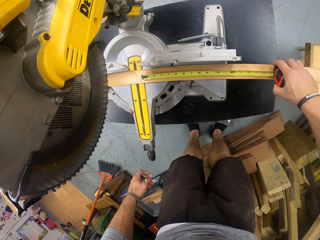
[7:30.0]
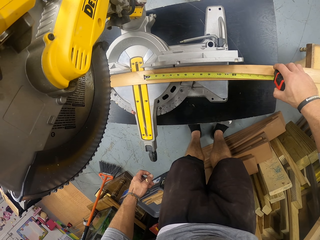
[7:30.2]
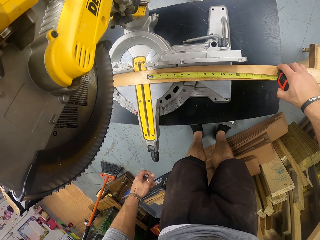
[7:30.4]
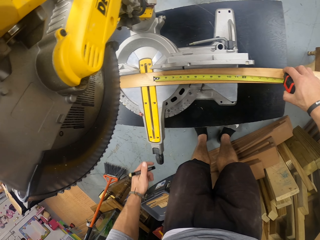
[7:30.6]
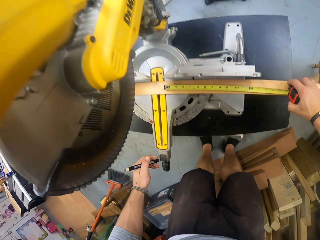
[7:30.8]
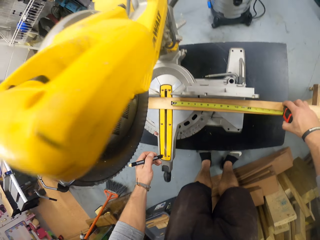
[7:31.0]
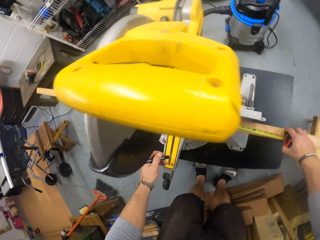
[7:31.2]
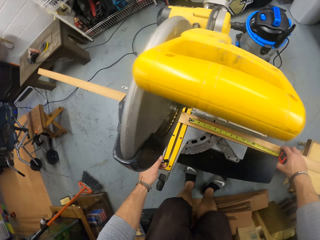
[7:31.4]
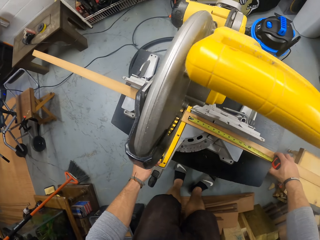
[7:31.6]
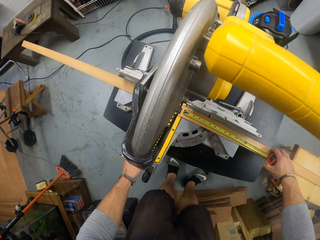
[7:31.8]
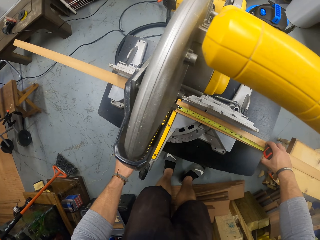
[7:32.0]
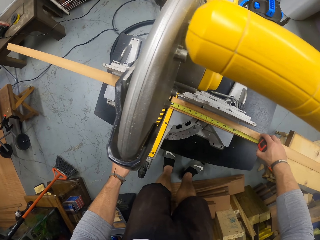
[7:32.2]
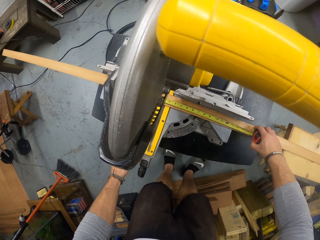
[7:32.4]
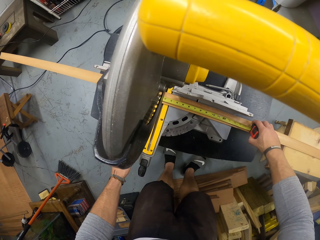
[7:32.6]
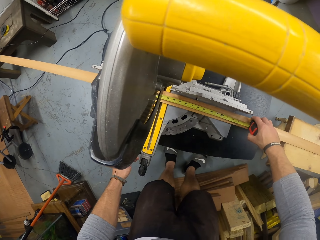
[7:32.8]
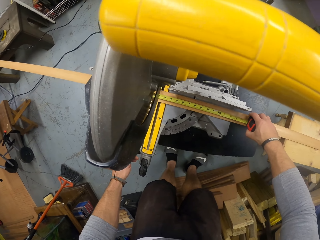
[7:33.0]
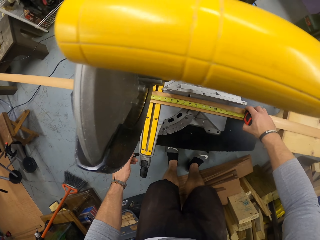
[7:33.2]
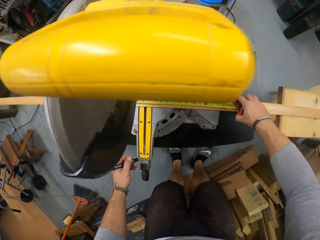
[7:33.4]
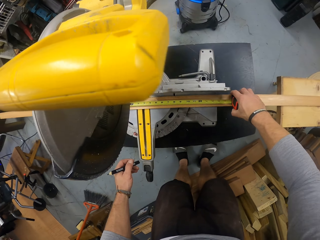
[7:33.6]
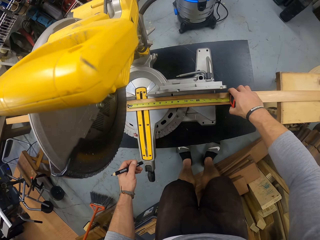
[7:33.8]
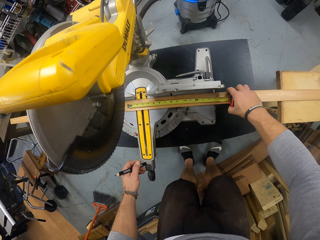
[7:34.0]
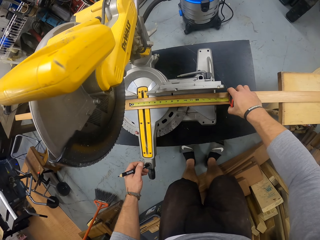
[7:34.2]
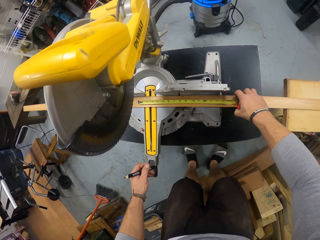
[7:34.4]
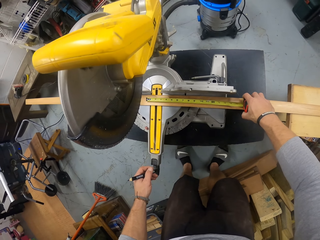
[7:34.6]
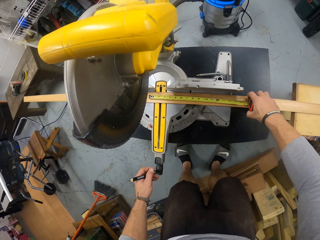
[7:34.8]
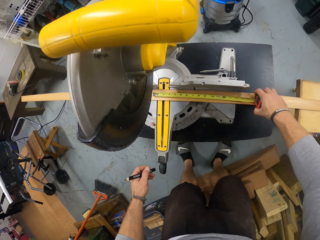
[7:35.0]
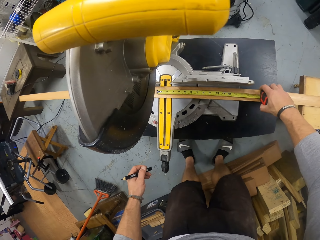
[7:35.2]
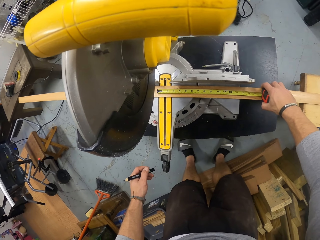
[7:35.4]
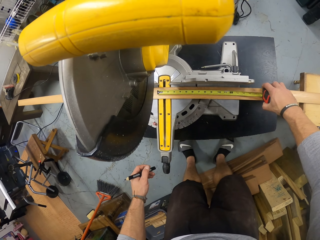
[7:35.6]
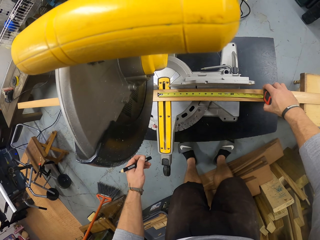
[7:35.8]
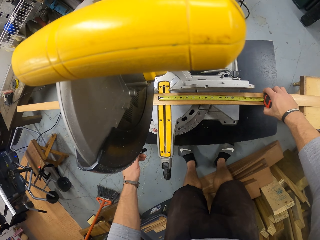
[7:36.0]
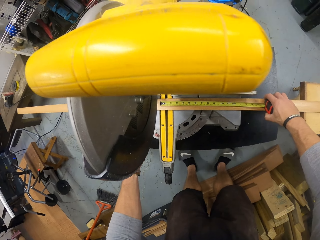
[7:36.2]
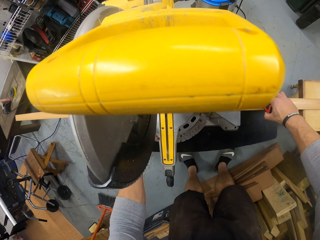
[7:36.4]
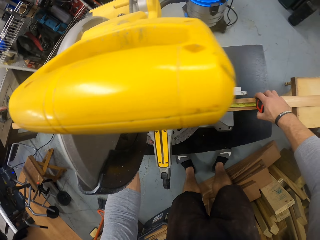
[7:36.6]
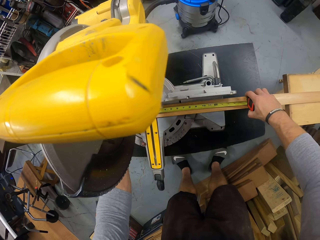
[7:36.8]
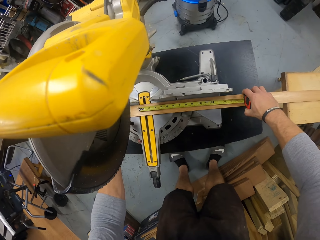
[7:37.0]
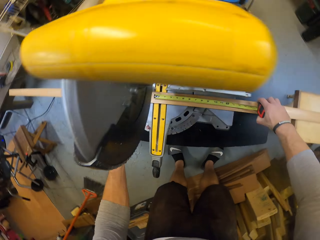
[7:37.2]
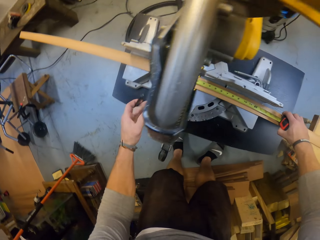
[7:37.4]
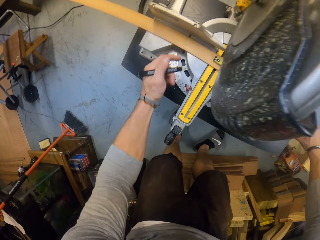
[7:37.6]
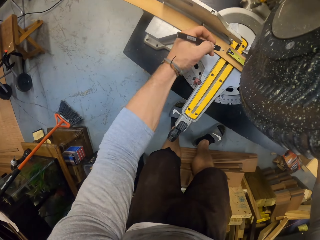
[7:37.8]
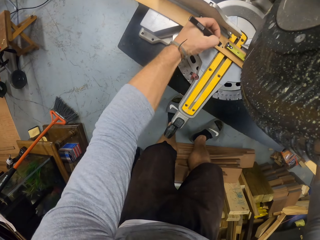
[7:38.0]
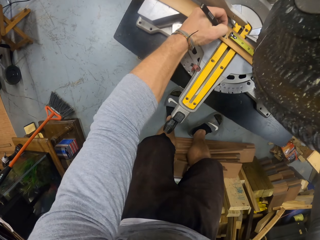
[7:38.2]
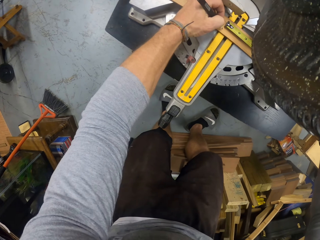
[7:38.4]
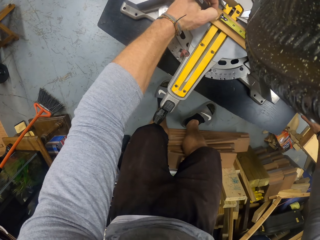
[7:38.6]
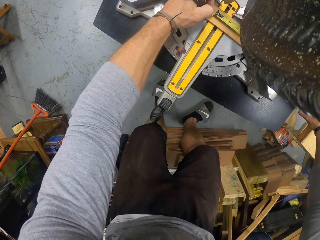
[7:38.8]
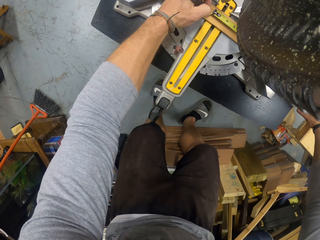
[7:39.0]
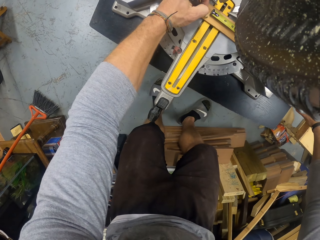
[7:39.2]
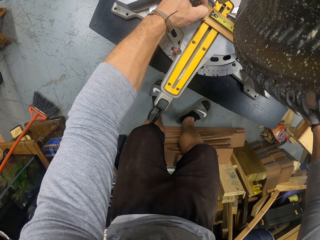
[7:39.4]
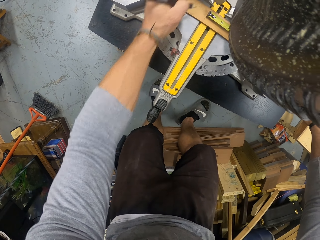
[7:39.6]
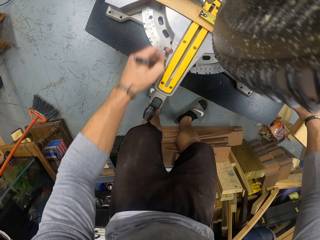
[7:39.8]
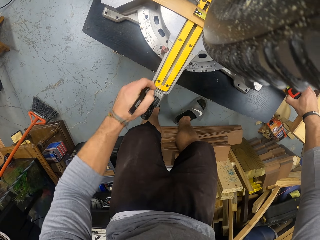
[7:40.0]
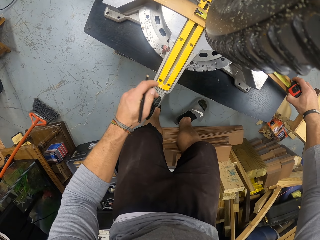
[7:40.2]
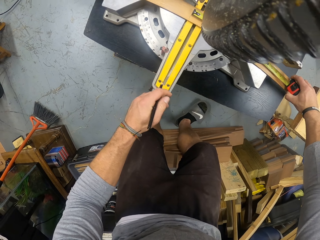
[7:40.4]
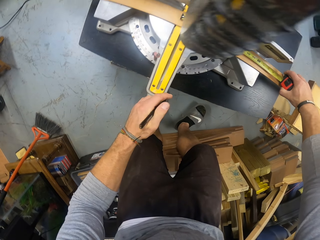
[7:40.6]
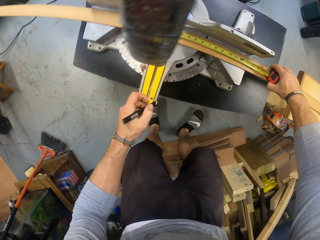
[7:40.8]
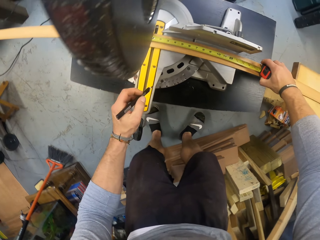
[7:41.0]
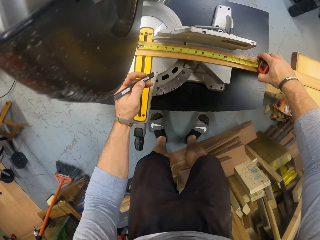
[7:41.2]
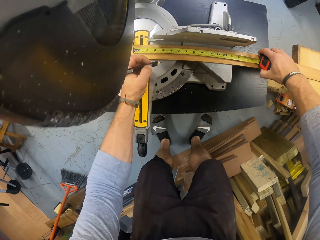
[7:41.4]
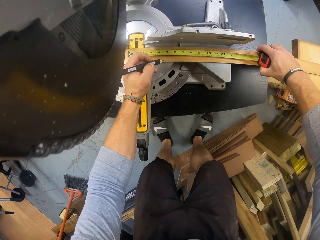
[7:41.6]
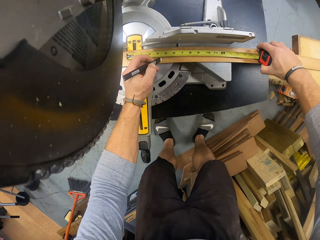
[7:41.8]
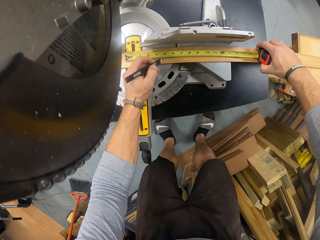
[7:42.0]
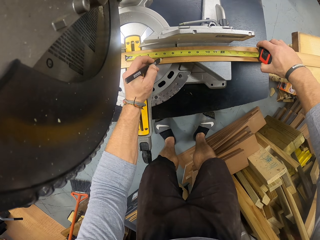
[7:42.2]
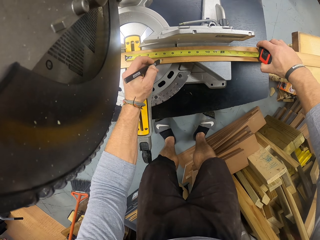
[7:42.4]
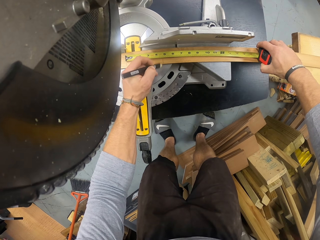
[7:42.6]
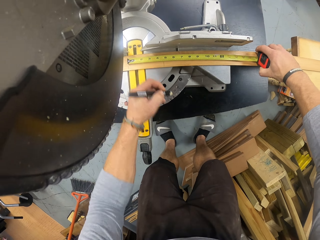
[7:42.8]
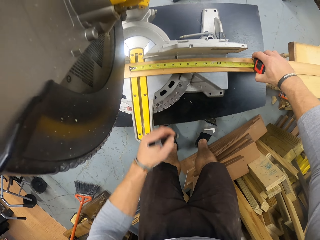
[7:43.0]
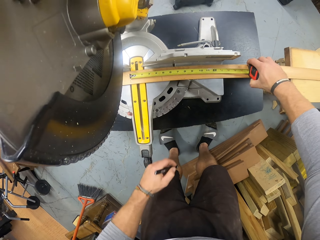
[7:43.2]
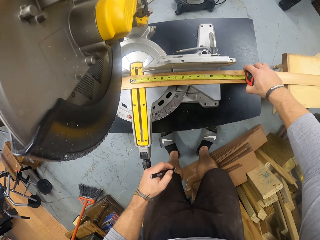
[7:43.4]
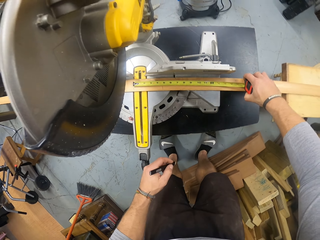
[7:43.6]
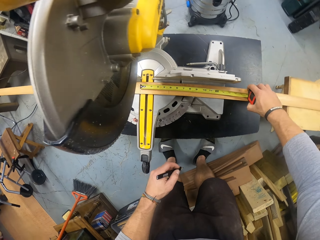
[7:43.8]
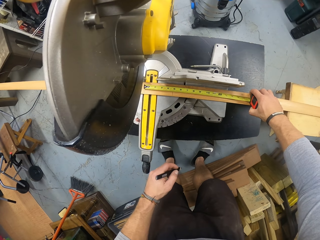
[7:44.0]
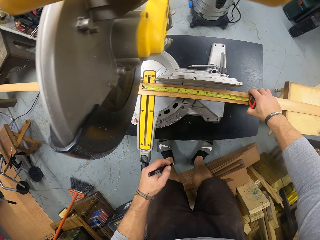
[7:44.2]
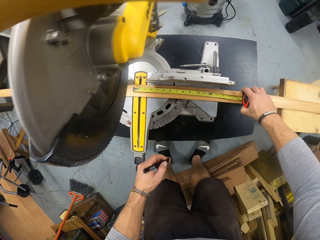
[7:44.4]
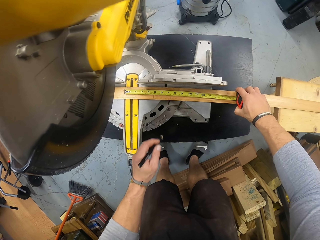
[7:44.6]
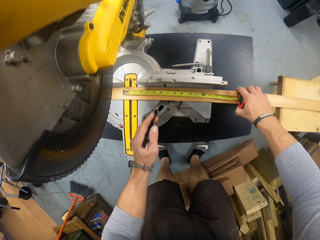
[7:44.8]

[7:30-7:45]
The camera wearer takes the measurements. He marks a point on the plank with the pencil in his left hand. He marks a point on the plank again.

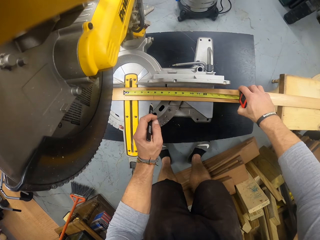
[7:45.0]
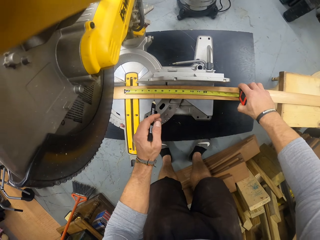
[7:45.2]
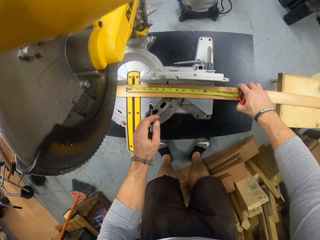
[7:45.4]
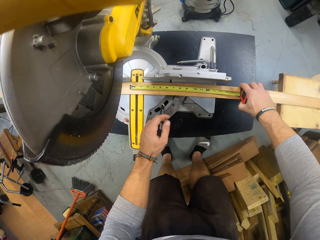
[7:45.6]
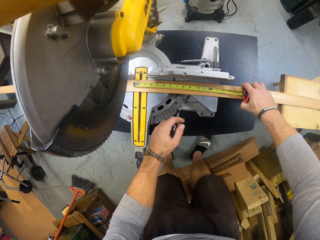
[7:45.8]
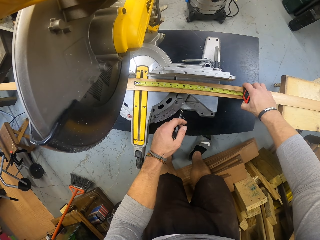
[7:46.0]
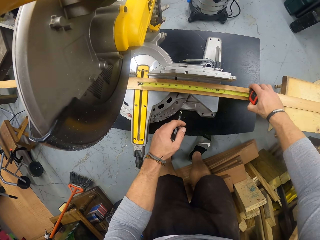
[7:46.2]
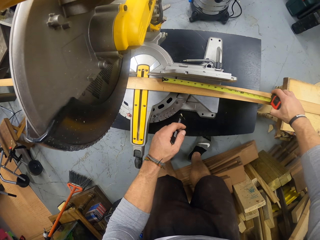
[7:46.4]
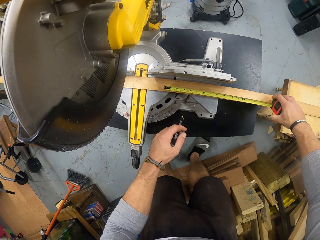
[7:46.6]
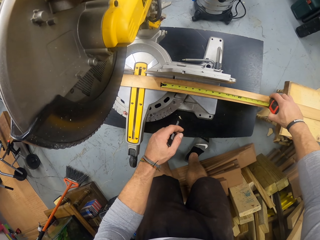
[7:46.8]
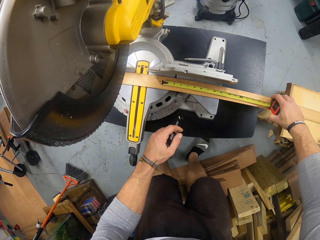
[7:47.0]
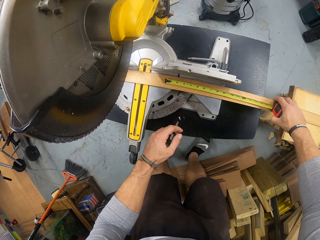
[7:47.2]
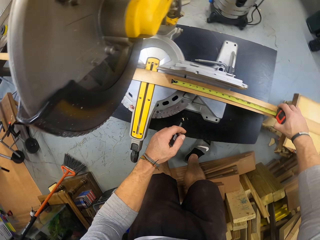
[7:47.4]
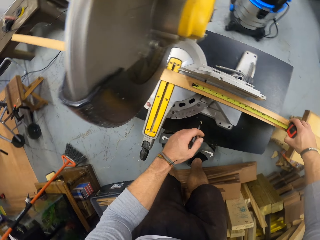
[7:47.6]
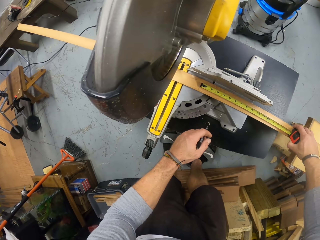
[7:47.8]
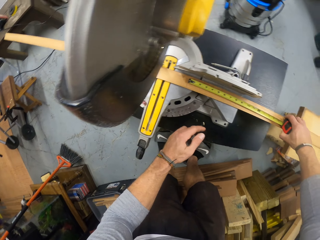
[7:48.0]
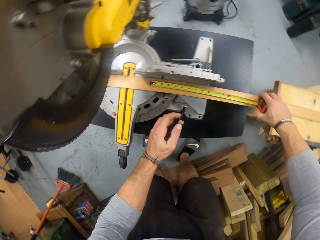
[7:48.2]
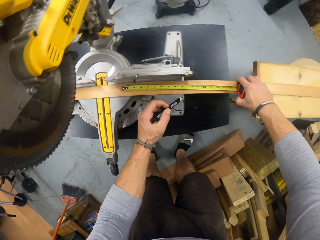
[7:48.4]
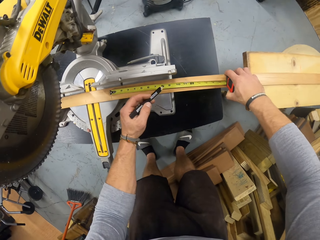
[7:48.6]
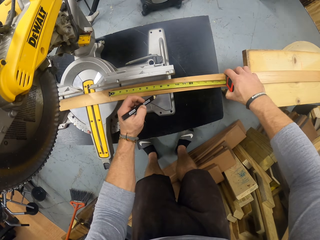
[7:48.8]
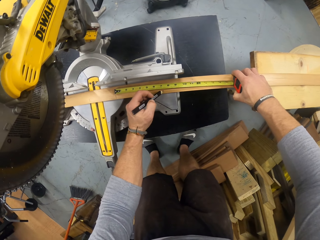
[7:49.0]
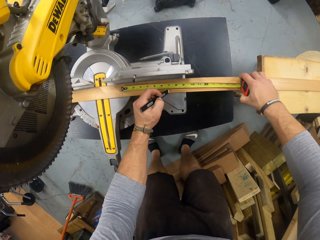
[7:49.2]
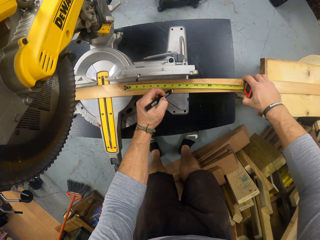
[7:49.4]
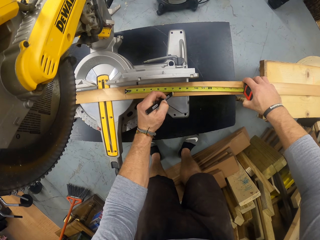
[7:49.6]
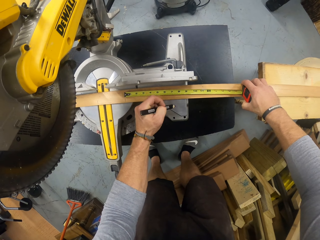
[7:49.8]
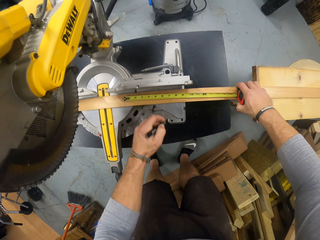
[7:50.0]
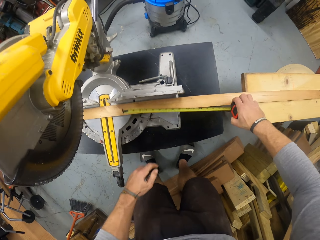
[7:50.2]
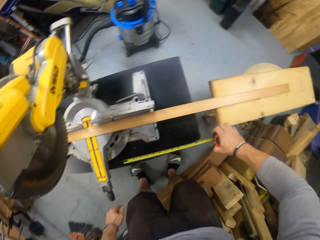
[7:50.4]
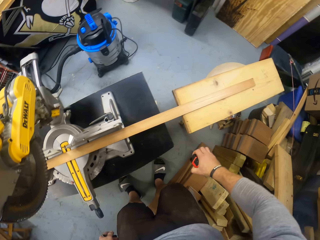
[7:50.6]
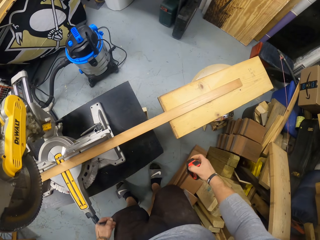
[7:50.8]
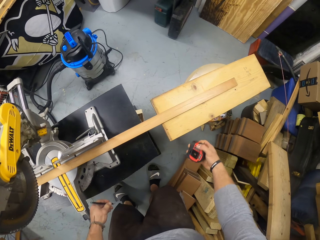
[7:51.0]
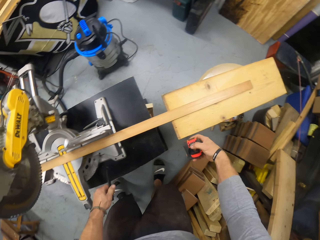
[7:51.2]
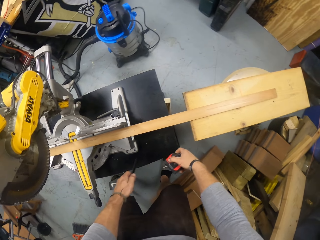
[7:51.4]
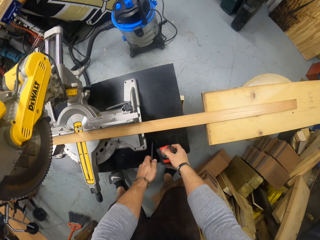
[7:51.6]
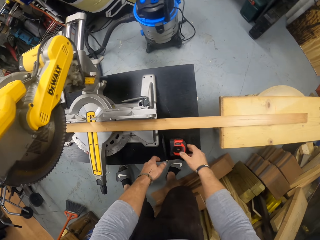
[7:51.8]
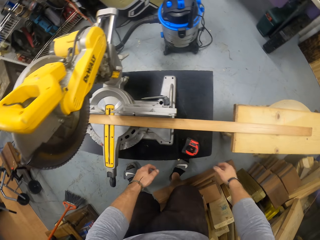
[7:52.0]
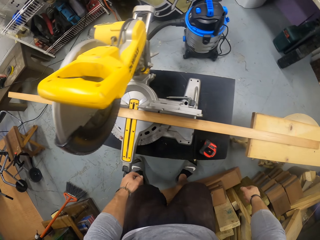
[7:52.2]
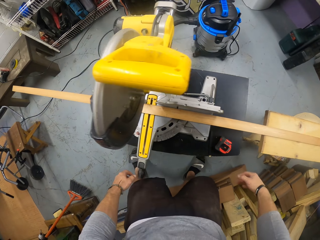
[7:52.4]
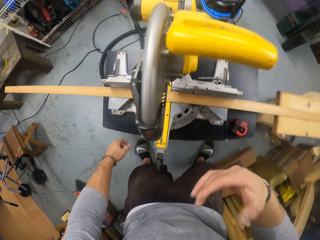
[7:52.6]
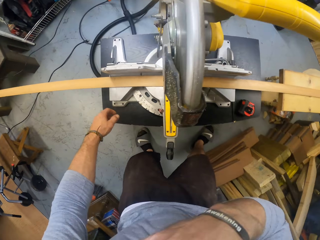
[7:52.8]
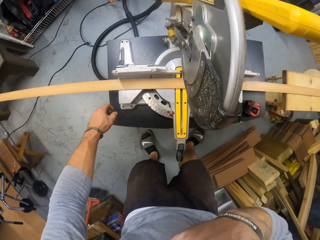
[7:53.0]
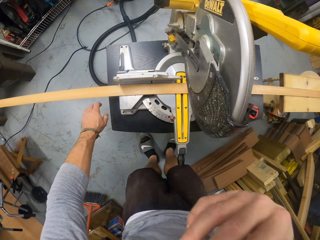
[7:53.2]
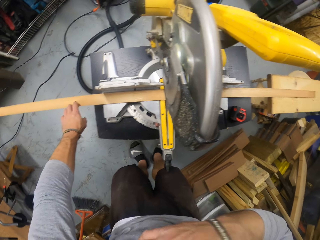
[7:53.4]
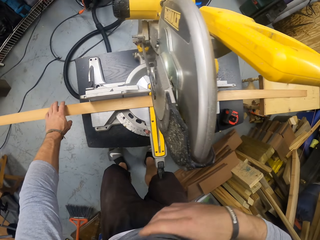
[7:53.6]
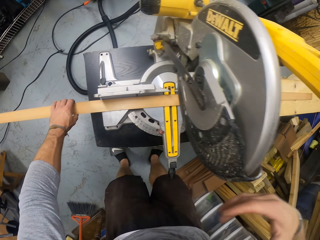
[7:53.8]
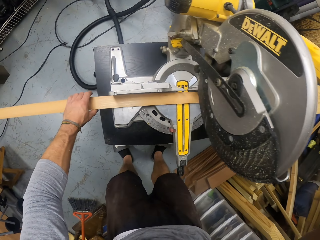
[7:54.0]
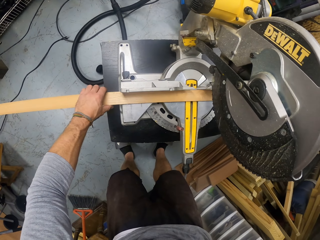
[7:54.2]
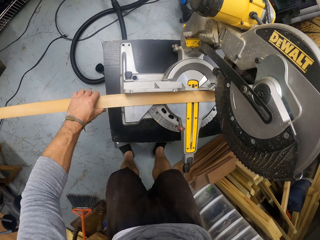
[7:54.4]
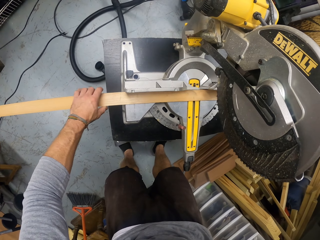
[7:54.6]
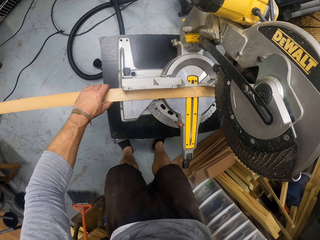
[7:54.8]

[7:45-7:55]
The camera wearer measures the plank on the compound slide miter saw table with the tape measure in his right hand. He moves the tape measure on the wood. He marks a point on the plank with the pencil in his left hand. He drops the pencil and tape measure onto the table with both hands. He touches his face with his right hand. He adjusts the plank on the compound slide miter saw with his left hand. He pulls down the handle of the compound slide miter saw with his right hand.
